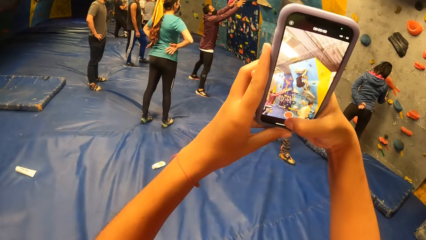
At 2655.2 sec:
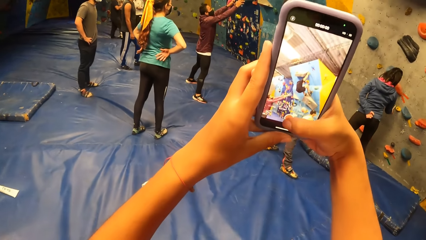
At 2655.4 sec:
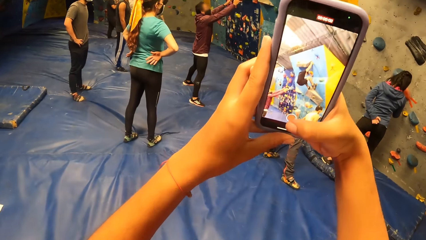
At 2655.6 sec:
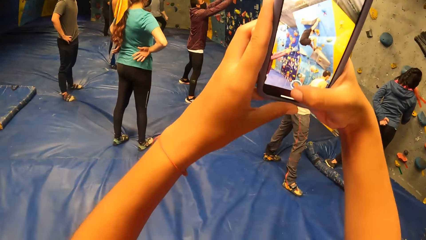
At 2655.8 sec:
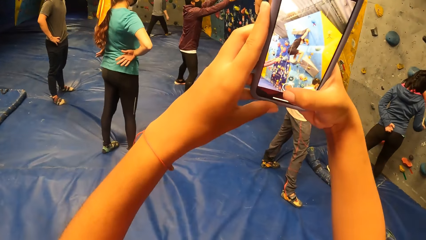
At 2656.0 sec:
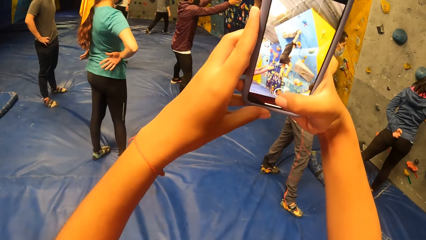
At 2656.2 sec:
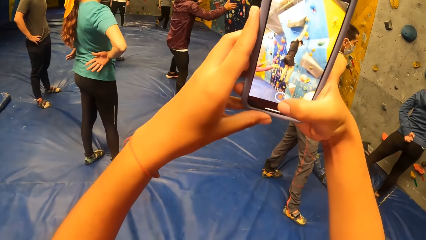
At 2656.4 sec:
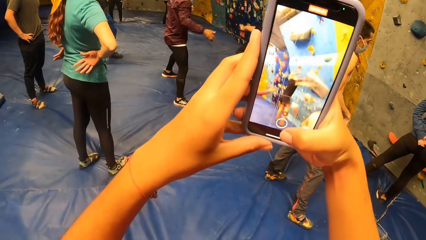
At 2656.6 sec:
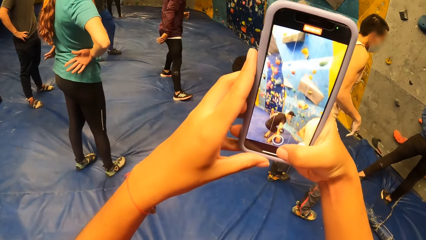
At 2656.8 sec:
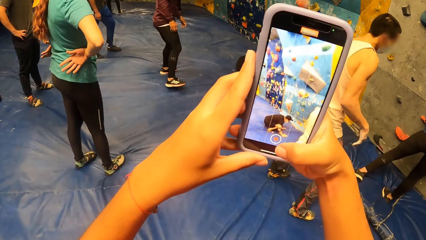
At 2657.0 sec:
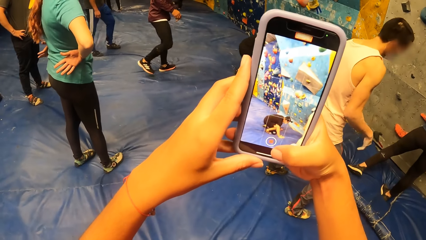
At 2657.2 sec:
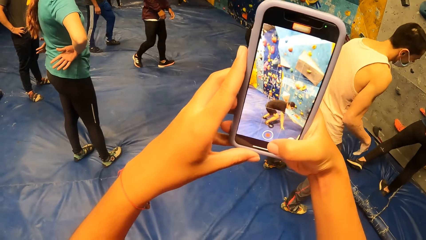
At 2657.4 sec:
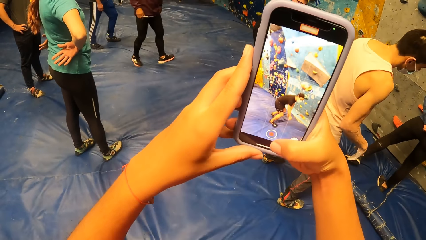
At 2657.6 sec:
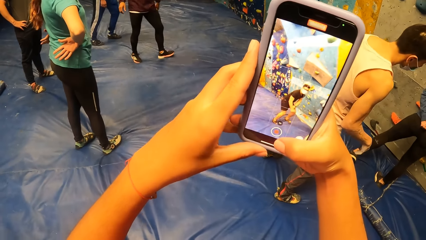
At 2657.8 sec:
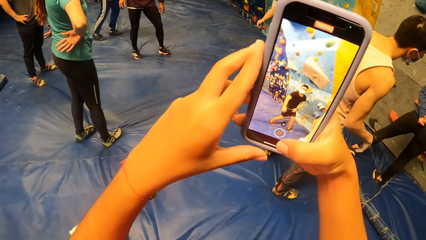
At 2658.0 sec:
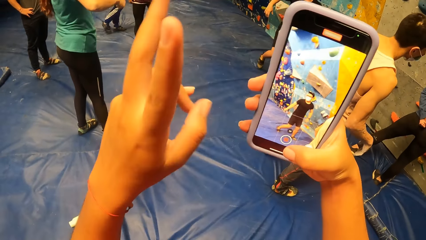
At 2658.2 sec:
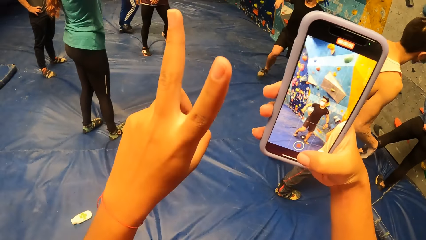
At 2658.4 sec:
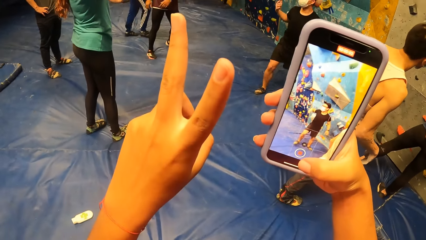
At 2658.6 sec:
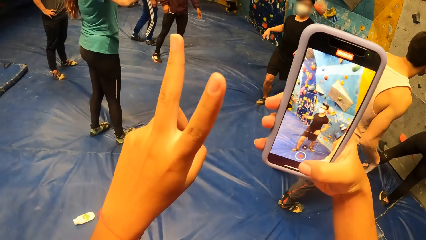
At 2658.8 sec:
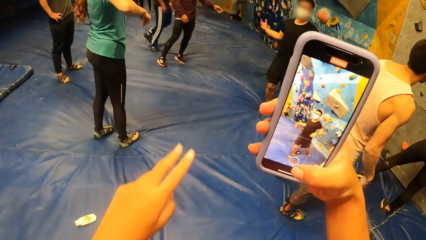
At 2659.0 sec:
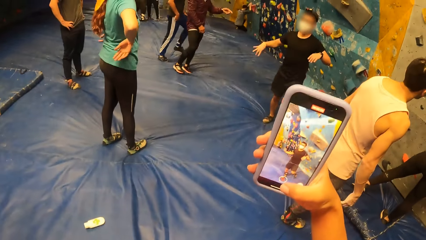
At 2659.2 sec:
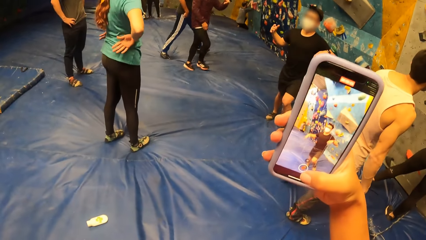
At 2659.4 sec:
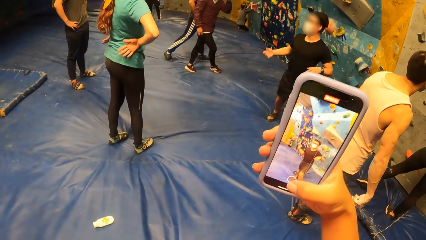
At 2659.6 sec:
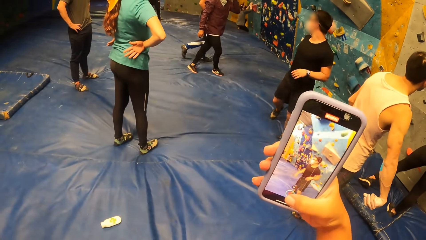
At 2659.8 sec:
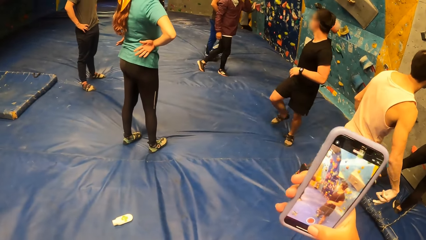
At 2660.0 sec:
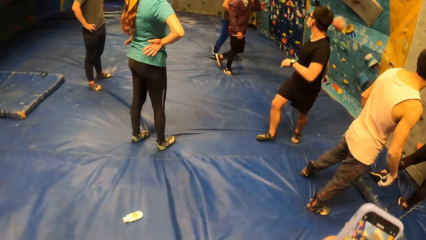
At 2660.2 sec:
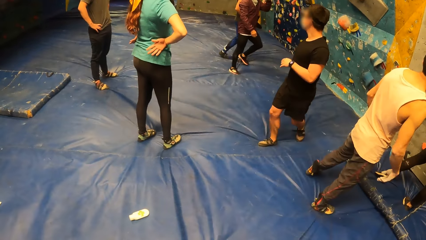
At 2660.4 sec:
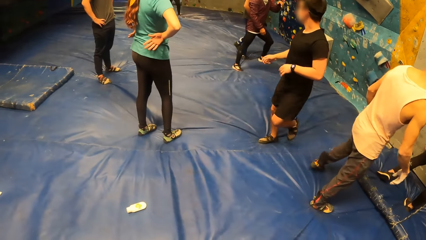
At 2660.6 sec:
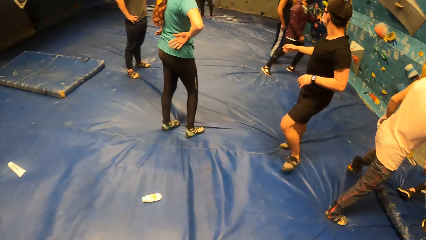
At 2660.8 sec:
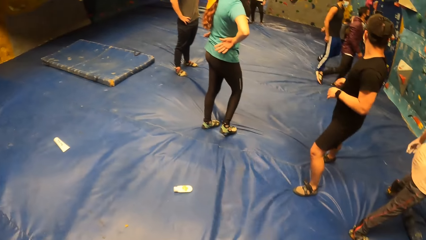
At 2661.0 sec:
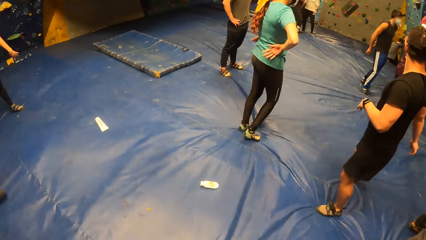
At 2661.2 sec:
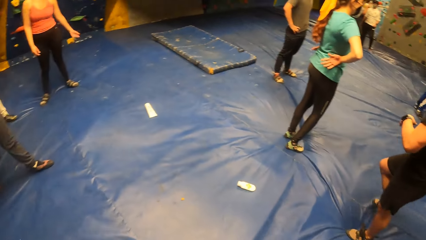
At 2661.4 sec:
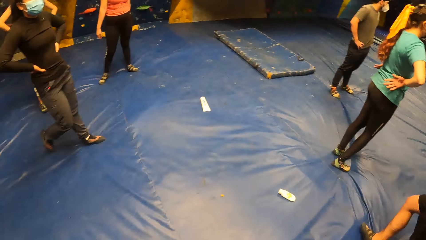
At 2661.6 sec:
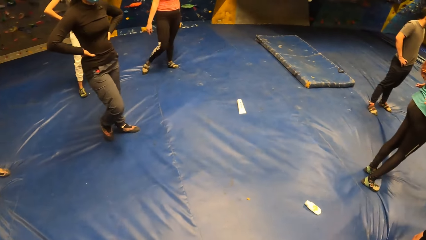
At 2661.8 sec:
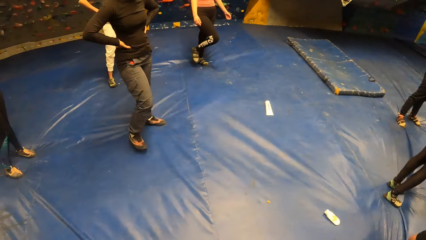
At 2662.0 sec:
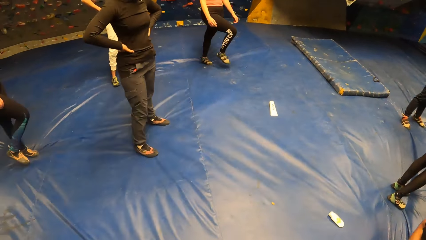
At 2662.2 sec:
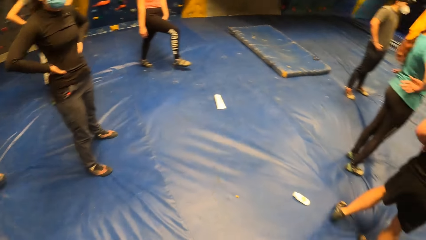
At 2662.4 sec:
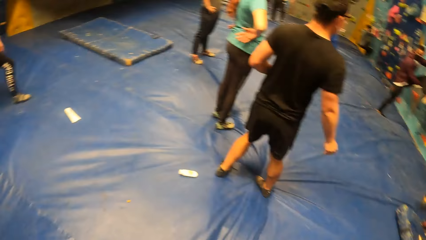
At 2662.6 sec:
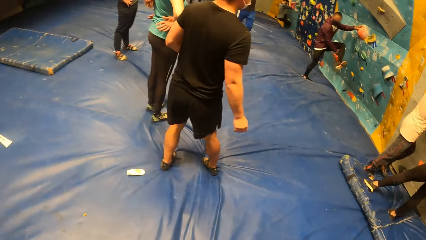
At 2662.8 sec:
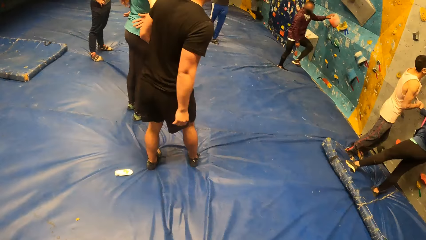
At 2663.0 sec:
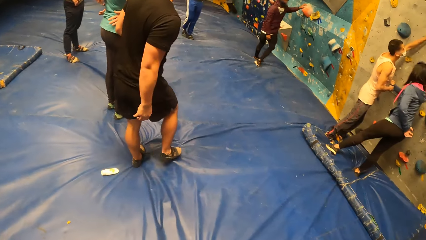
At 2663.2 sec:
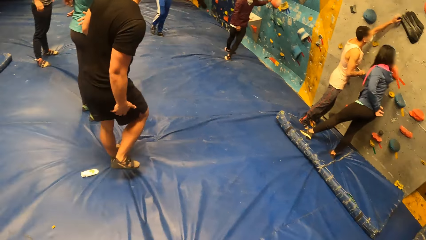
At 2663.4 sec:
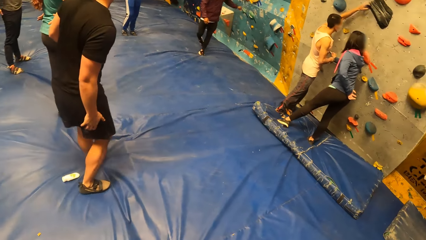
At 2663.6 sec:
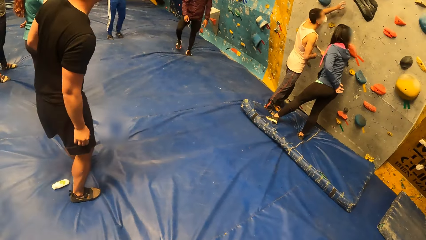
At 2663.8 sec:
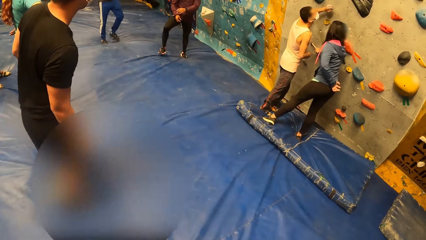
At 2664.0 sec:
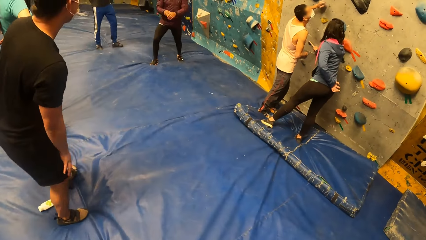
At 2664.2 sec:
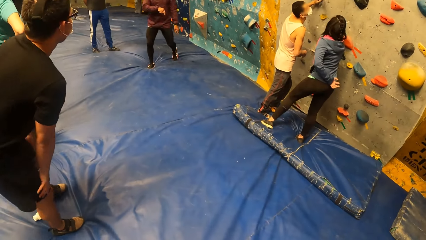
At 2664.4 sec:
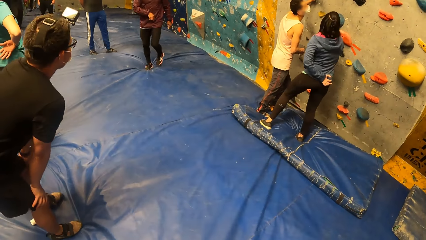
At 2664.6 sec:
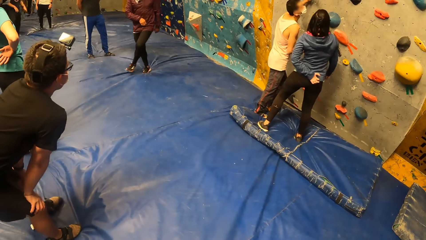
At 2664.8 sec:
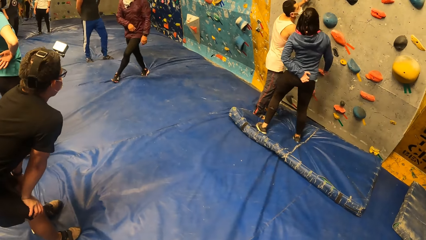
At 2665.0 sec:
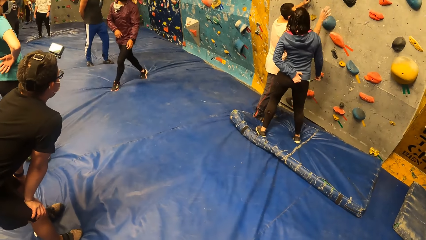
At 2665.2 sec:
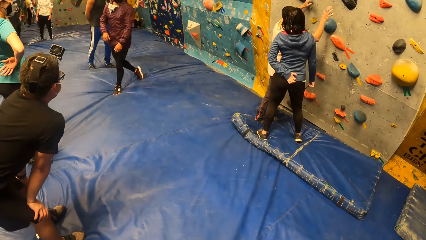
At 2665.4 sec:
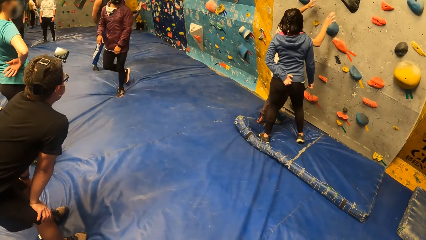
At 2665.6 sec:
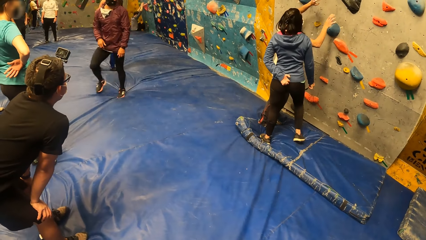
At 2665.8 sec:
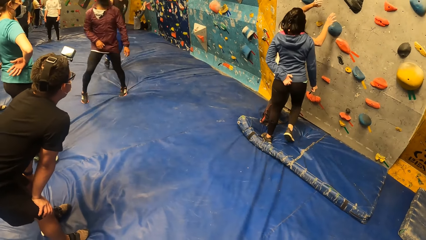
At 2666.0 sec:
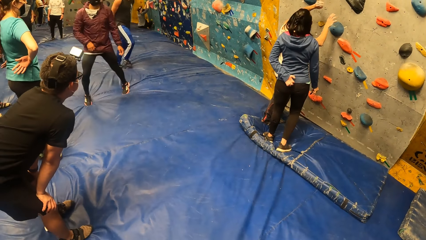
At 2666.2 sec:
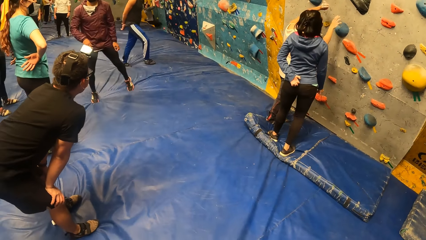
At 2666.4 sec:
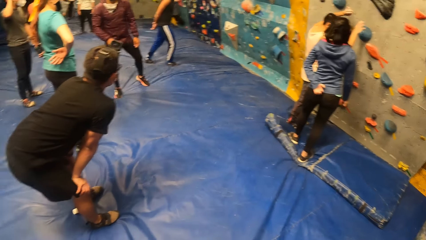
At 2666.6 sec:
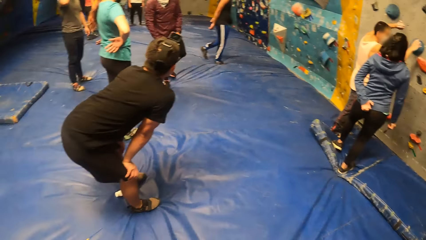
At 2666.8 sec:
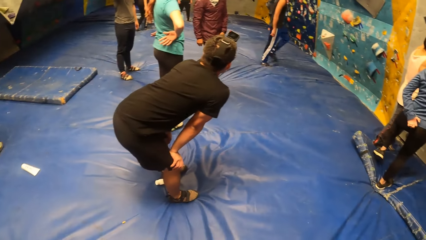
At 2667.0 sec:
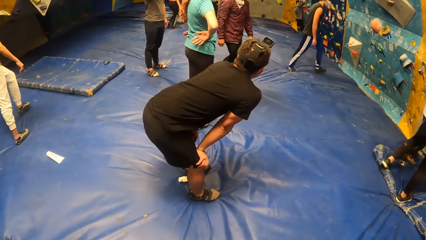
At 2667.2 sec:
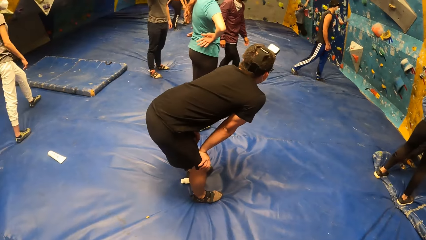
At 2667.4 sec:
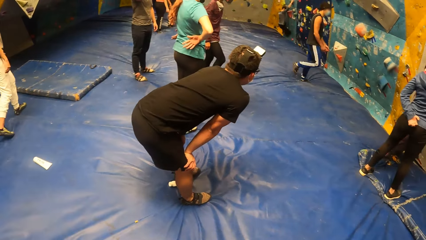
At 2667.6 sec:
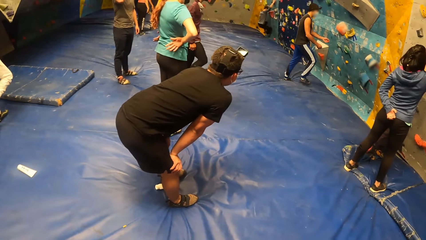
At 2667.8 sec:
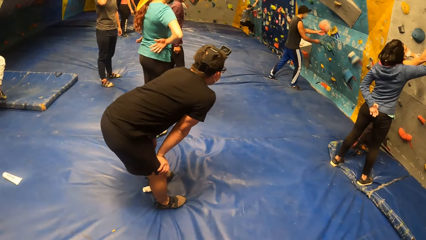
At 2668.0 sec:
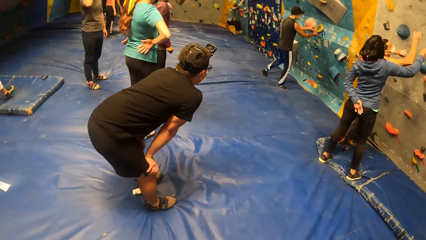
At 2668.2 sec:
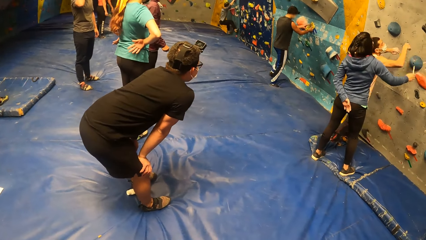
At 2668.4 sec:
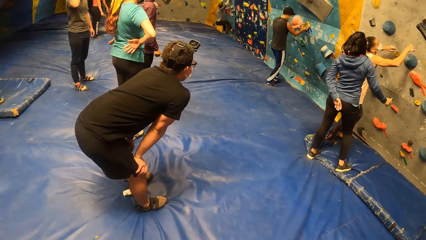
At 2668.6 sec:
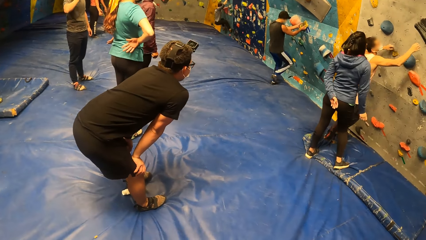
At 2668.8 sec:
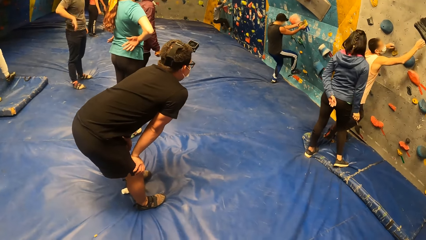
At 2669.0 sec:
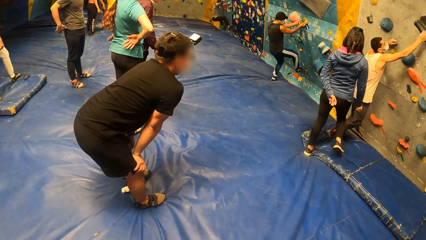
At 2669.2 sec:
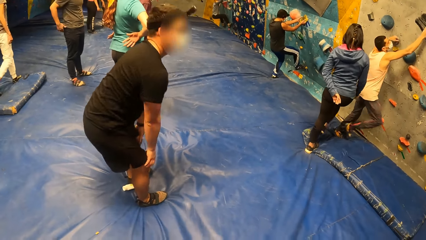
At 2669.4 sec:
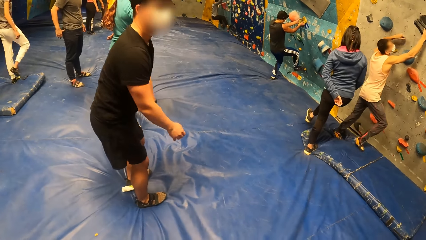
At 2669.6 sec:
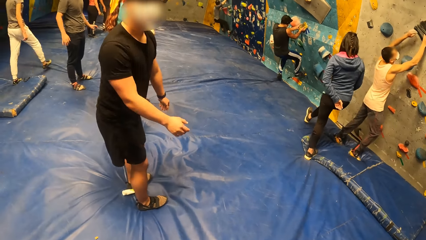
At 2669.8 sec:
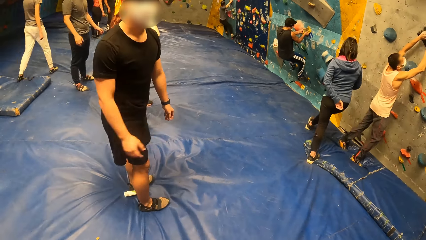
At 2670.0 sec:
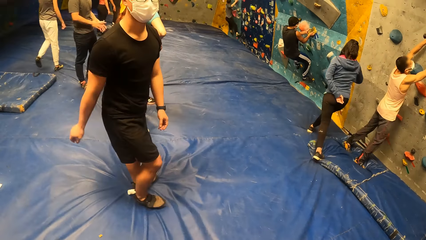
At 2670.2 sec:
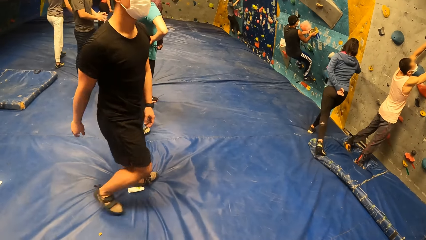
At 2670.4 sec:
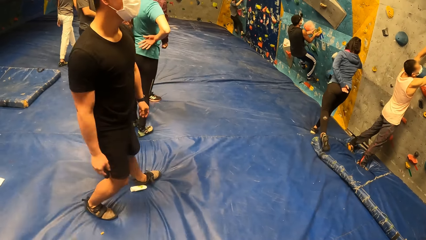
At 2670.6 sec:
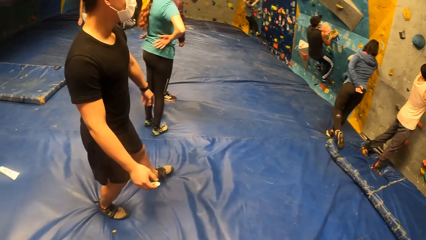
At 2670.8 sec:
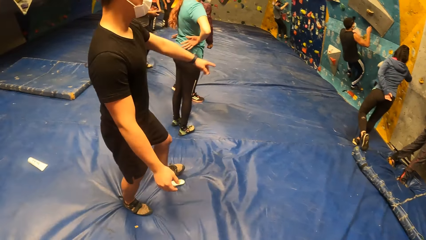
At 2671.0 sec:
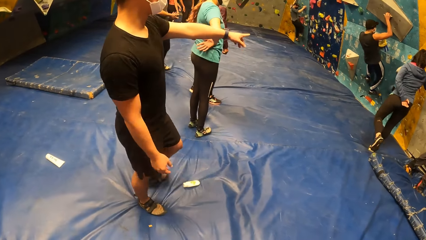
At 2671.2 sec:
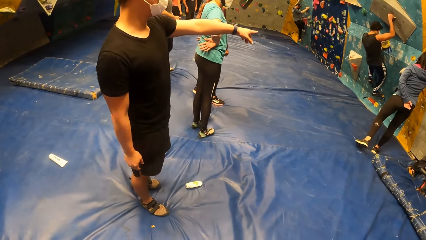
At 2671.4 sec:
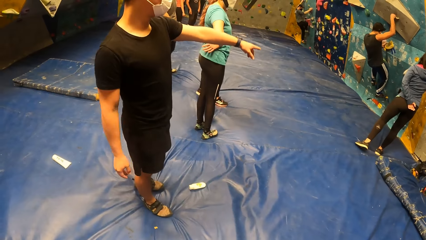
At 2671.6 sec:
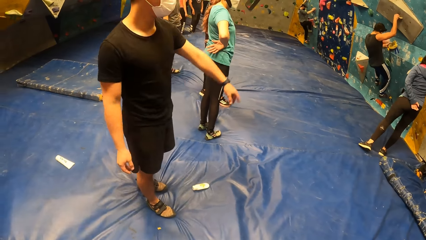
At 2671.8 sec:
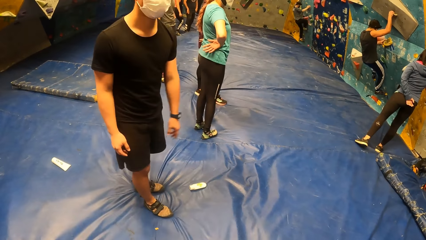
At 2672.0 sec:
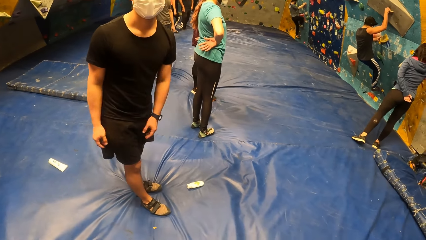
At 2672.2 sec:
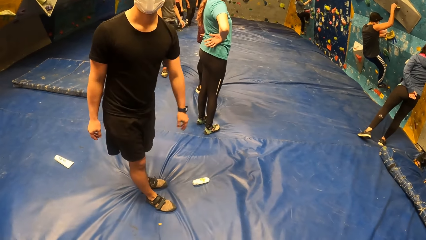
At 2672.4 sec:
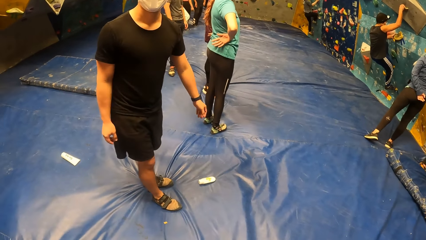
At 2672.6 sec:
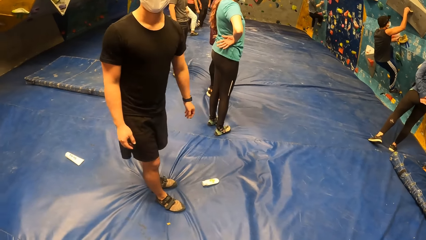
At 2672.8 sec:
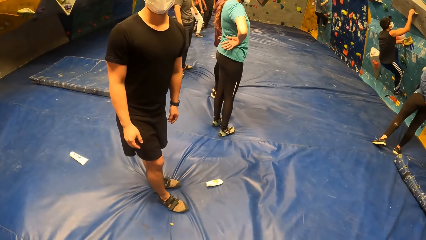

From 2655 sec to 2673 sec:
The camera wearer records the video. They make a sign with the fingers. A man walks around. The camera wearer looks around. Another man touches a climbing hold with his right hand. Another man touches a climbing hold with his left hand. The camera wearer looks at the climbing wall. Another man climbs the climbing wall. The camera wearer looks at the first man. Another man holds a climbing hold with both hands and climbs the climbing hold. The first man interacts with the camera wearer and looks at the camera wearer.
